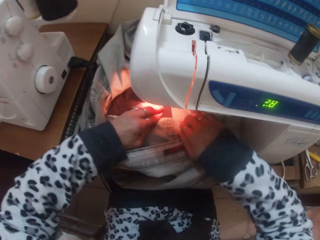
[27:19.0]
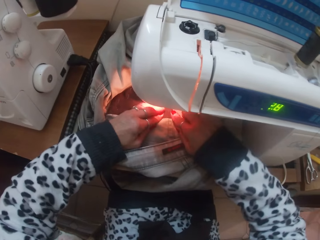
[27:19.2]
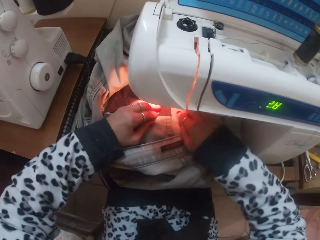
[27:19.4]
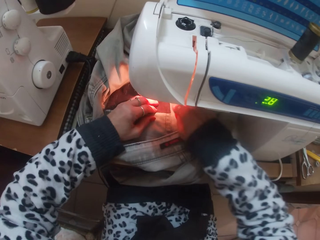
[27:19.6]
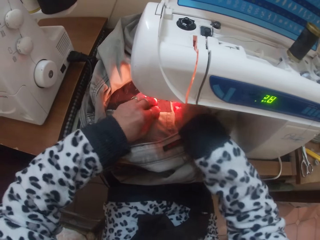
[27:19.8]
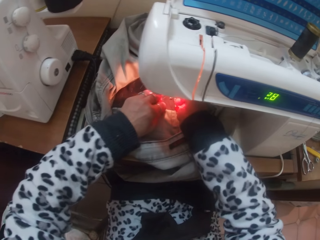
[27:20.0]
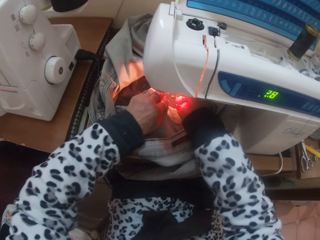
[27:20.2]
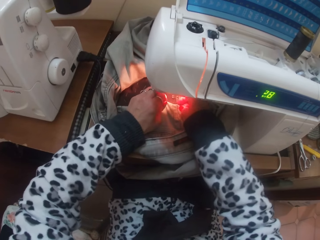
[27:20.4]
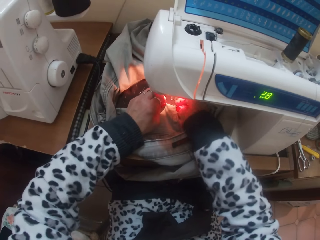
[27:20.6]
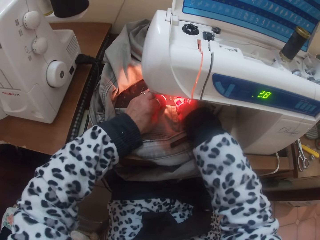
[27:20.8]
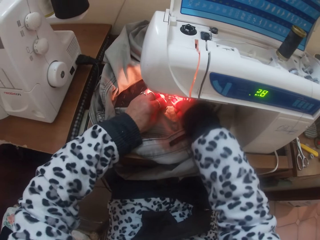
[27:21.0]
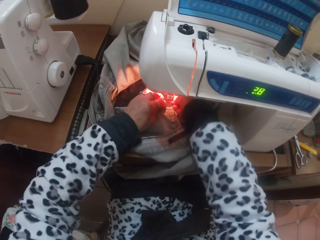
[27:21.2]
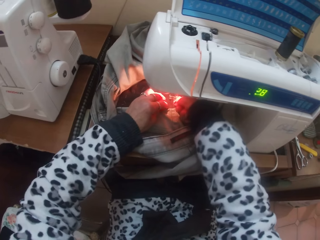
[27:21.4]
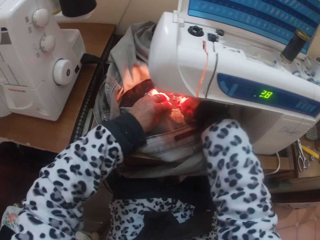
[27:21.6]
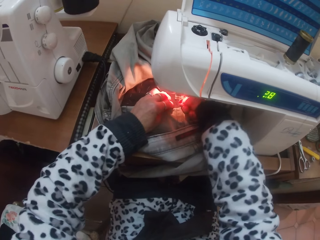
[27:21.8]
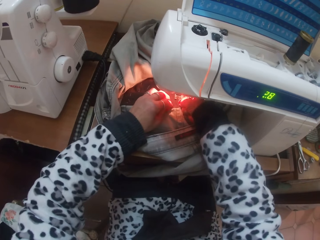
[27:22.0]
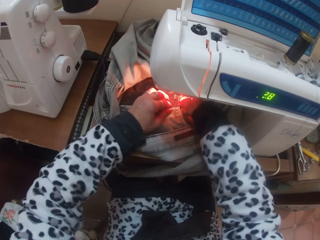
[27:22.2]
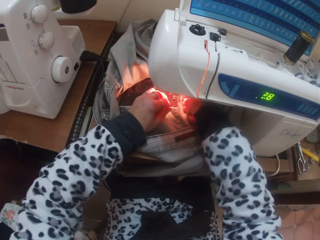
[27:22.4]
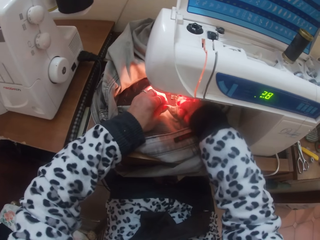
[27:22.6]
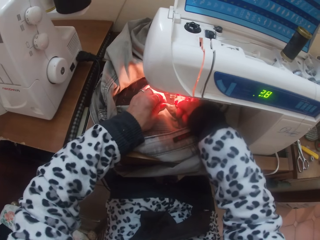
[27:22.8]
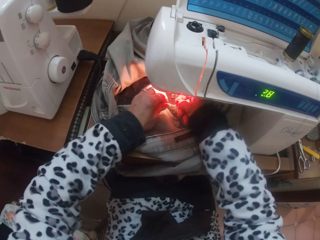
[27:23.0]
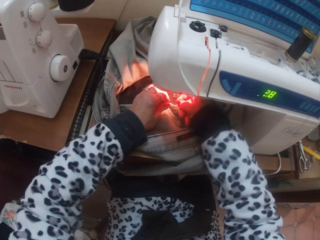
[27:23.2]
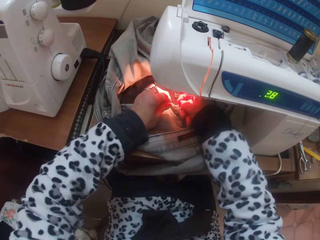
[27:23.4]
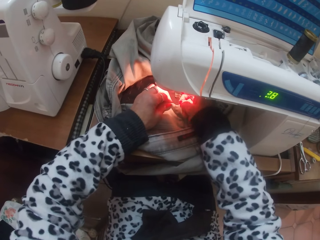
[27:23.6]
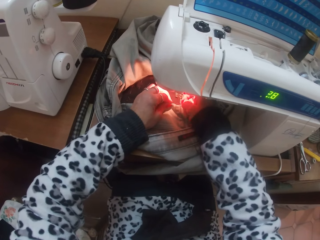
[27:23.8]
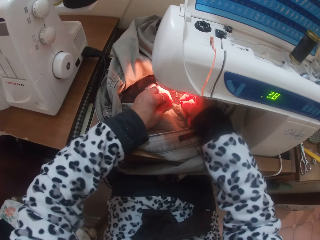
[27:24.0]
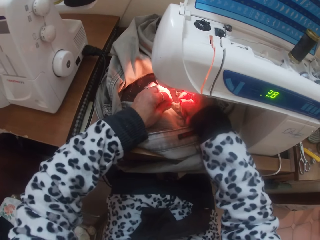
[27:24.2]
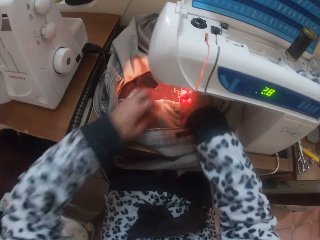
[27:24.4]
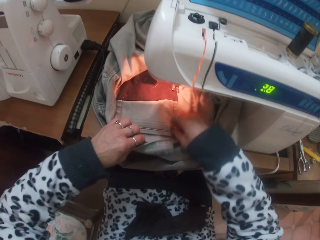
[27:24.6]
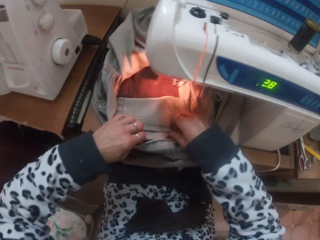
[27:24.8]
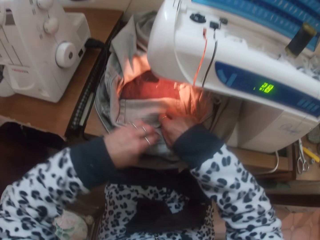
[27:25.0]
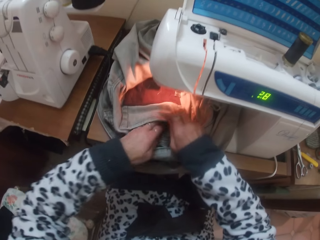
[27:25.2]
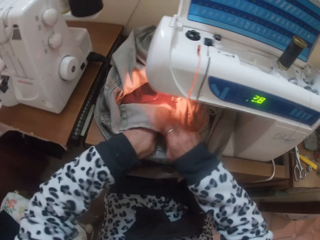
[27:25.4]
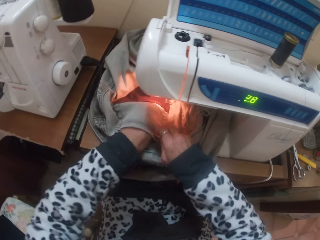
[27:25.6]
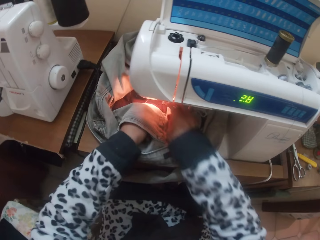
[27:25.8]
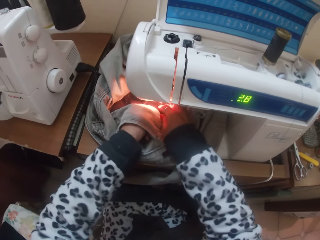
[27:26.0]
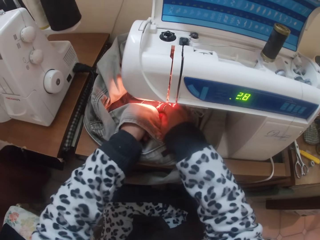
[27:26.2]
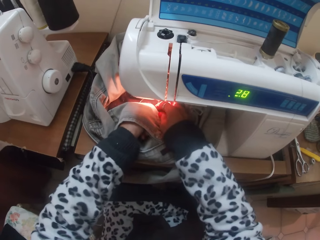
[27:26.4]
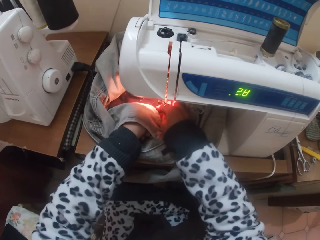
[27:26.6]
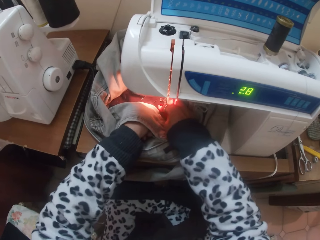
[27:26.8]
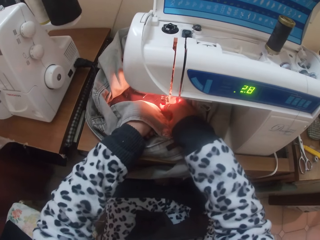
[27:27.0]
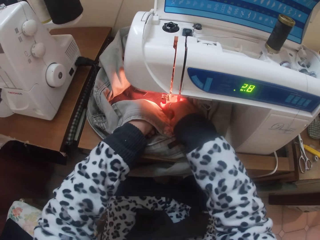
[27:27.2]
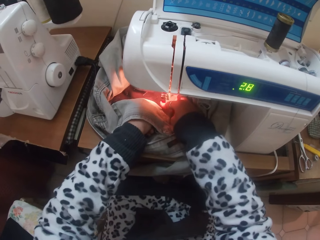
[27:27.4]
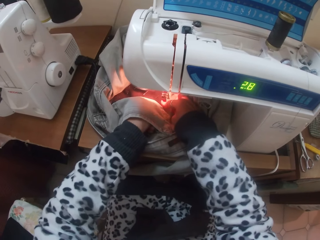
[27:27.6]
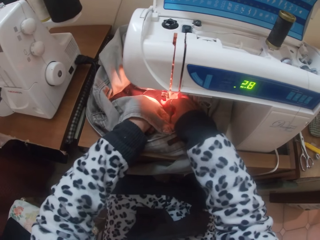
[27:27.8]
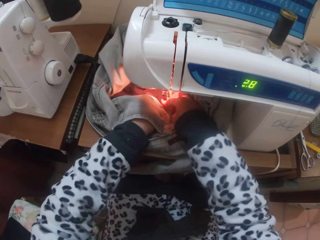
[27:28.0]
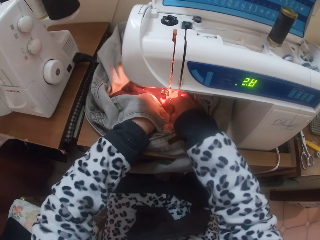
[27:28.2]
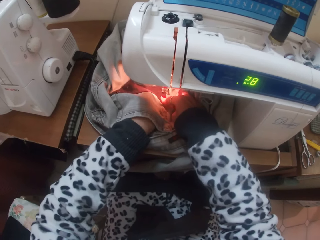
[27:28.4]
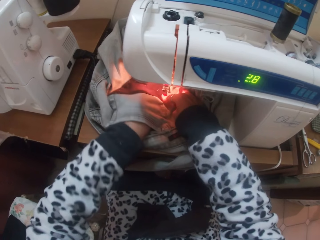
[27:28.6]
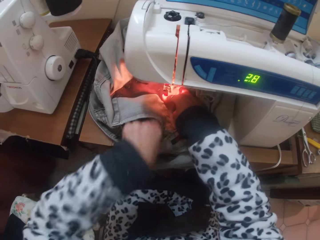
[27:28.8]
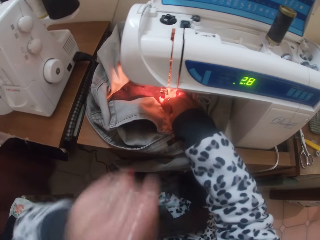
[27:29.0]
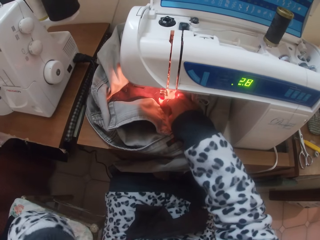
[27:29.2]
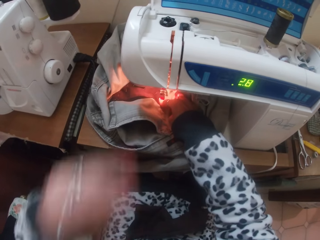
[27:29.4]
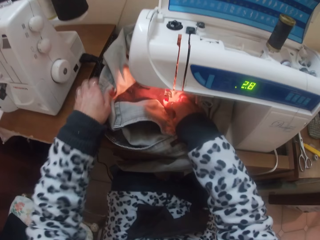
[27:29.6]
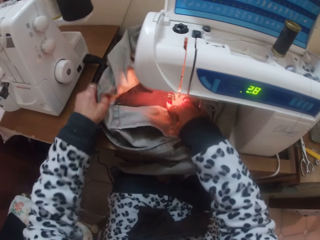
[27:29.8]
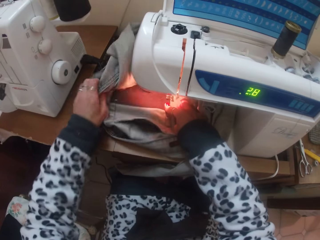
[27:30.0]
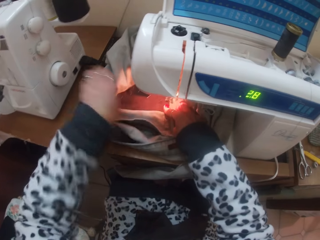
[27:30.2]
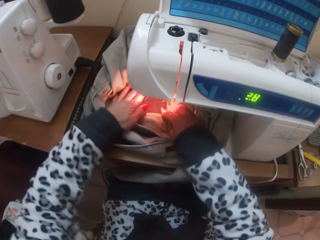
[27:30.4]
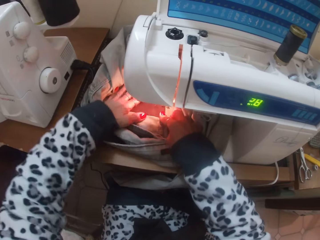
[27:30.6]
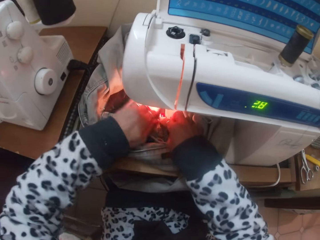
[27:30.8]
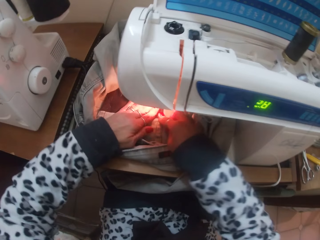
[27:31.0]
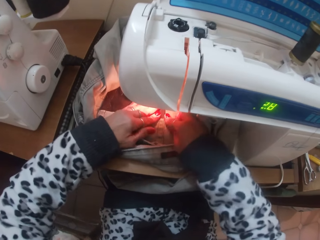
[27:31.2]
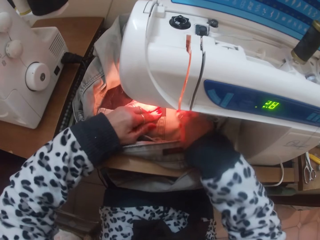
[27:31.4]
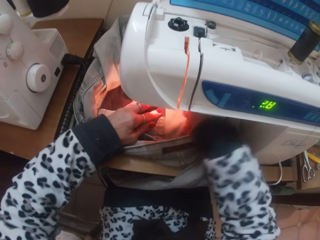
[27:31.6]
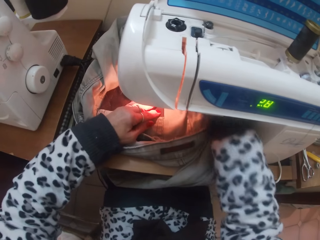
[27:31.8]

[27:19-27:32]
The camera wearer dips her left hand into the patch pocket. She moves the hand. She takes out a pin from the patch pocket with her left hand. She straightens the cloth.

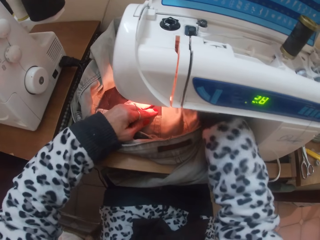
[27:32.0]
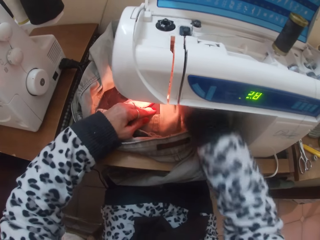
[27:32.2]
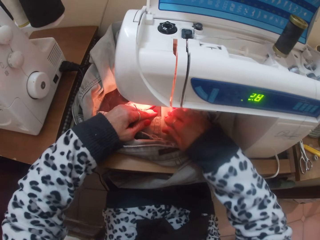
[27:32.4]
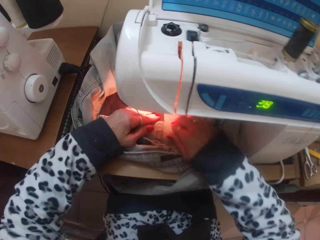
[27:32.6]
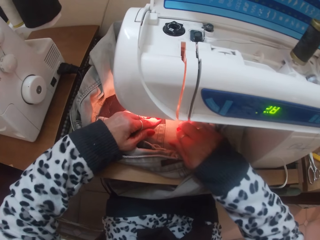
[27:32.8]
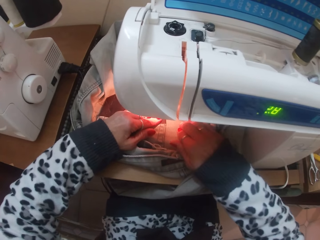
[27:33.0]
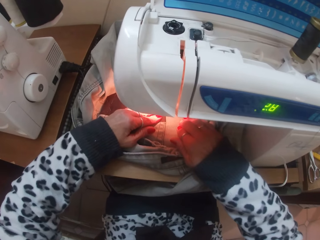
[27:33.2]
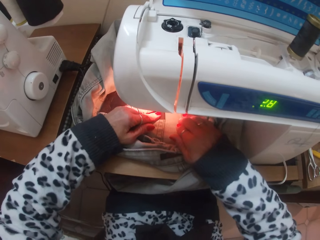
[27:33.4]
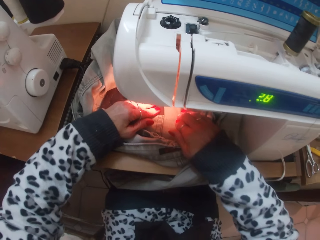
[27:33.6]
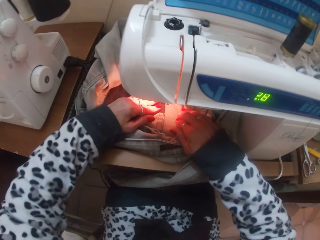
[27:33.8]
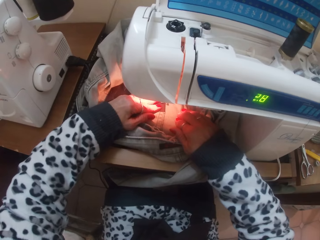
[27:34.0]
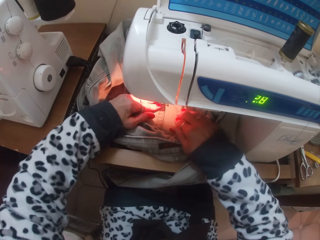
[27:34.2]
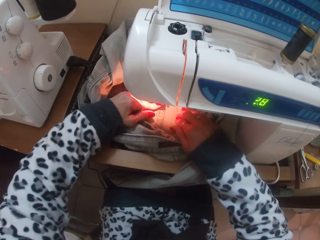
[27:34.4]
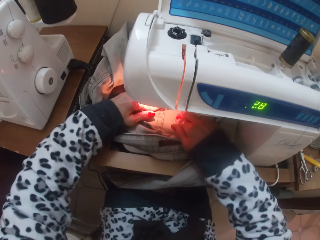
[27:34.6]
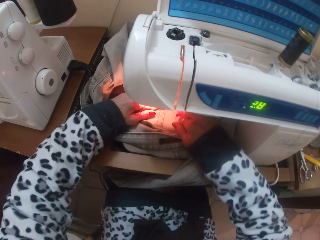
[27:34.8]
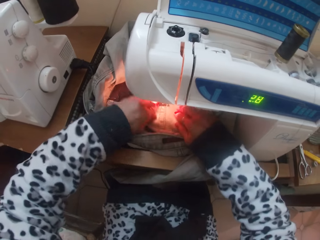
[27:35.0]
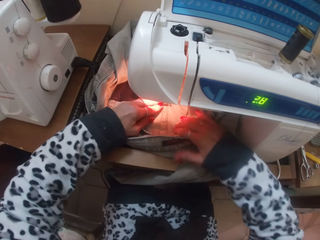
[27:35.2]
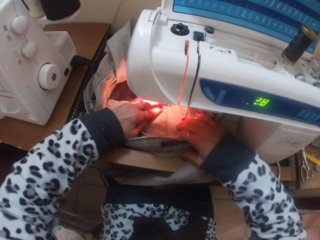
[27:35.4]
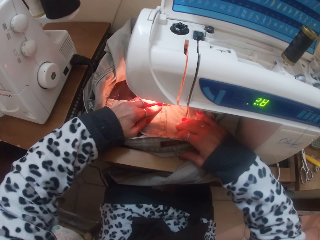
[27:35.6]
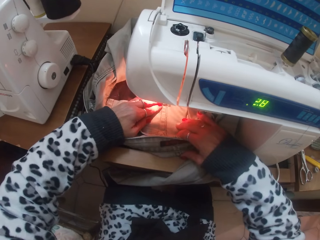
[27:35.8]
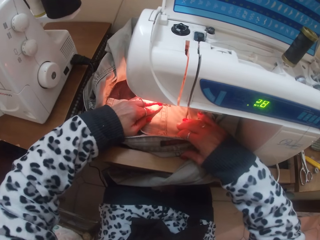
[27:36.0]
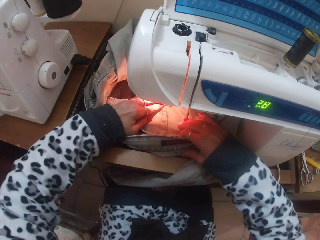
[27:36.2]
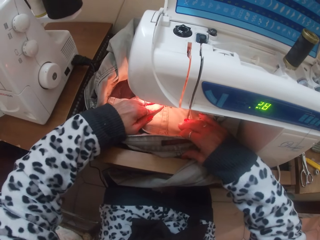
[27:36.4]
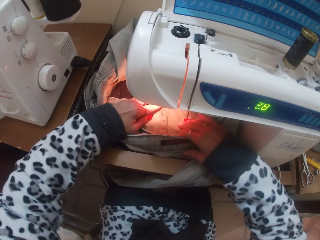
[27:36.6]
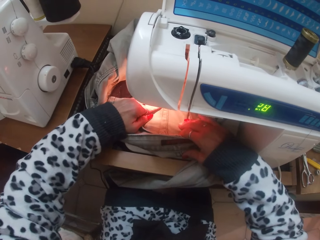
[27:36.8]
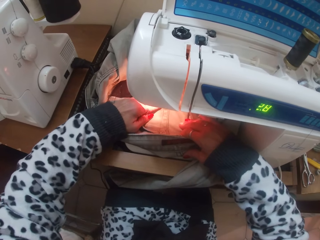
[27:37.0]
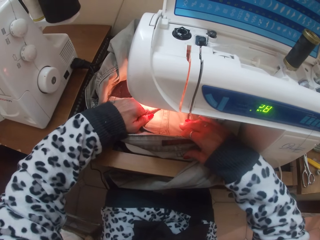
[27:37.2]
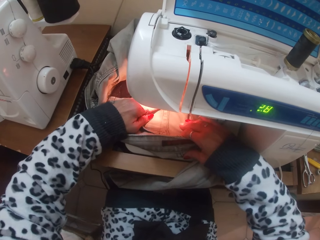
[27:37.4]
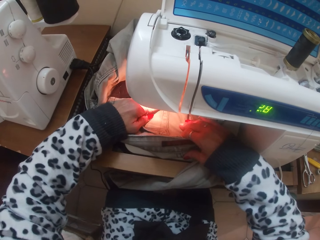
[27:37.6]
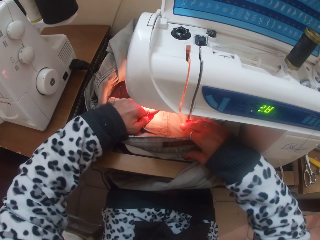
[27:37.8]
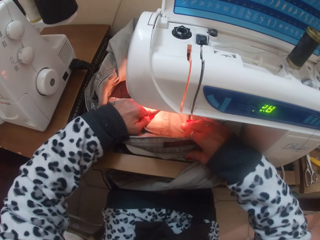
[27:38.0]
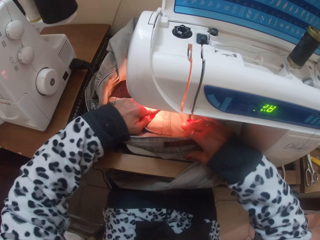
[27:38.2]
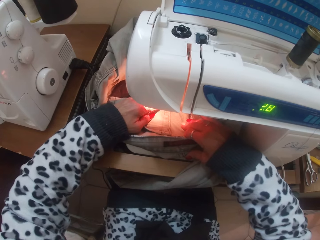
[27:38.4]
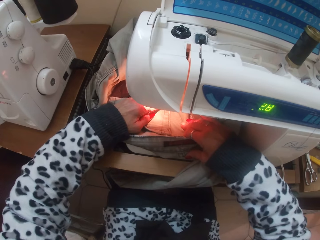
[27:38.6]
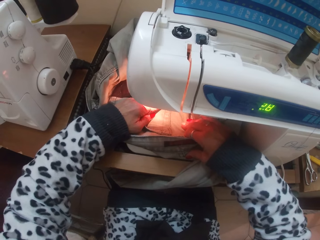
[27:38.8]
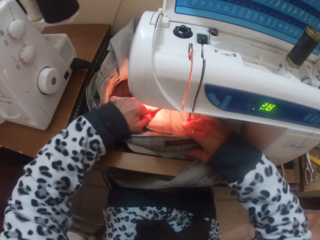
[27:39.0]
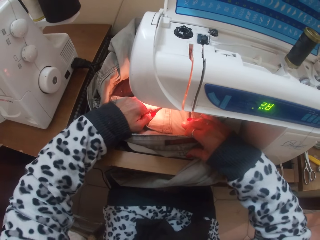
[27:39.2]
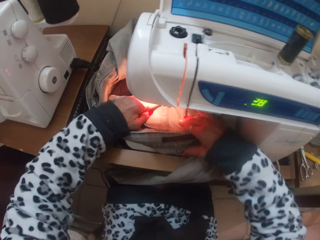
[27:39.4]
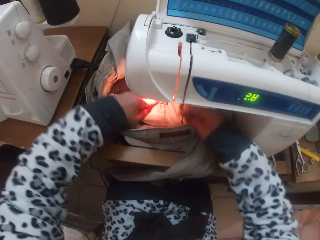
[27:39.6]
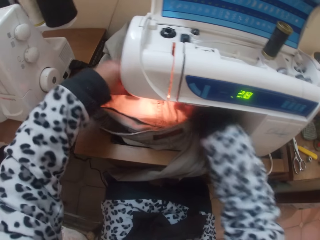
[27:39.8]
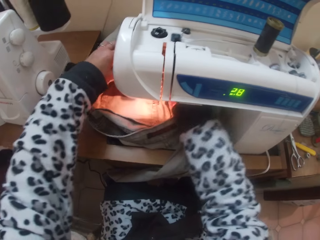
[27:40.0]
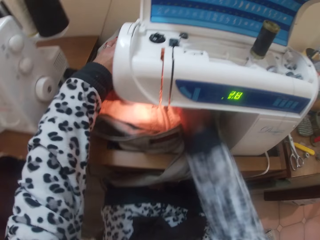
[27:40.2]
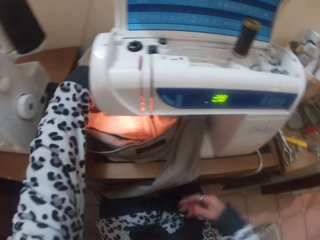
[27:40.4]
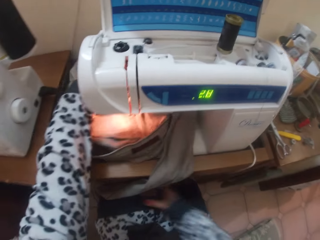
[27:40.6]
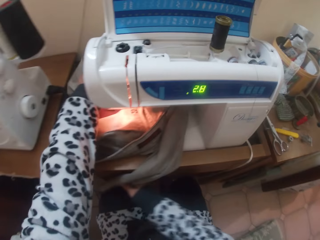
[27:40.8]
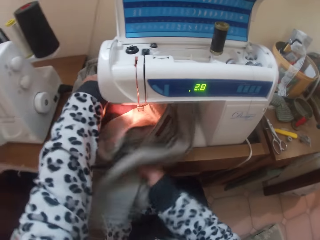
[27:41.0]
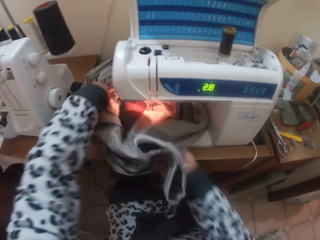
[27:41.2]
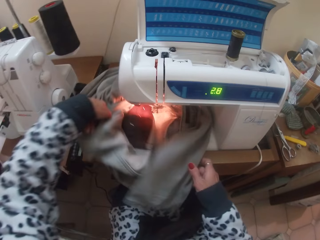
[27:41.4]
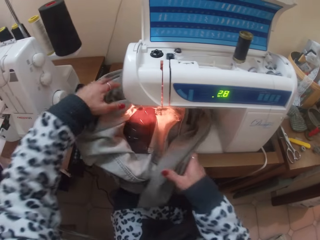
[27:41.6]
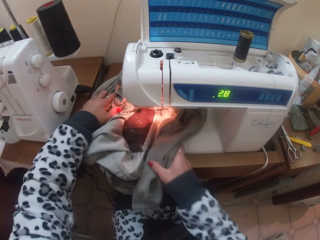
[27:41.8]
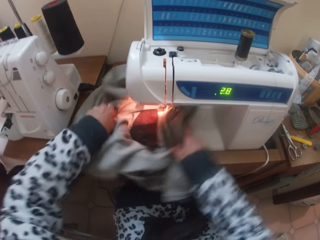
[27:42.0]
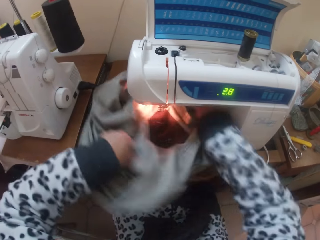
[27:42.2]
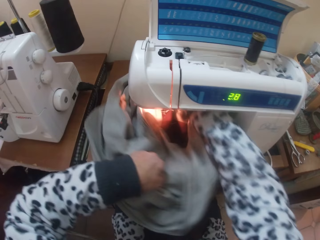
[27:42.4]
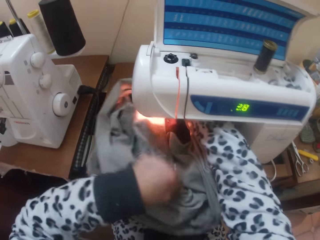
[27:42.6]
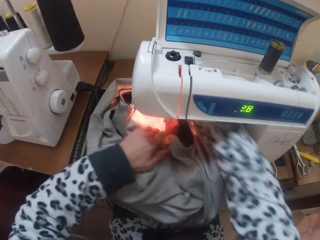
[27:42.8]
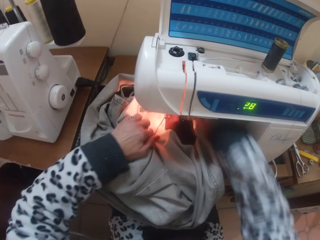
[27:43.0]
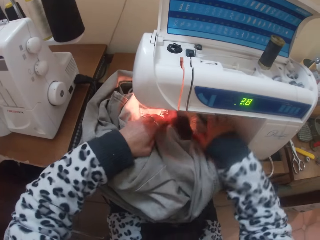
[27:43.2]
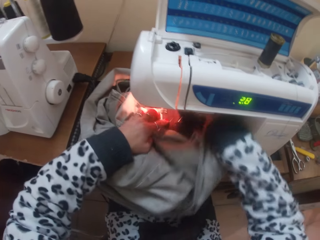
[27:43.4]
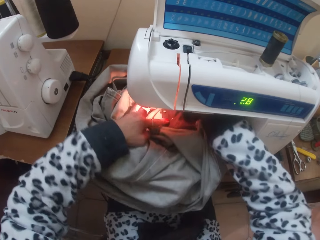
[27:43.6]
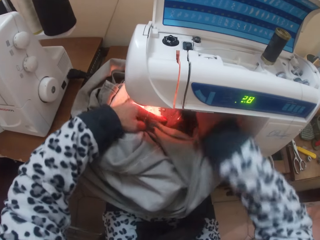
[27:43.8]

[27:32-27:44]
The camera wearer drops down the presser foot lever of the sewing machine with her right hand. She sews the patch pocket over the trouser with the sewing machine. She pulls up the presser foot lever of the sewing machine with her right hand. She turns the cloth. She adjusts the trouser under the presser foot with her hands.
